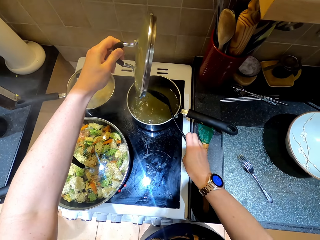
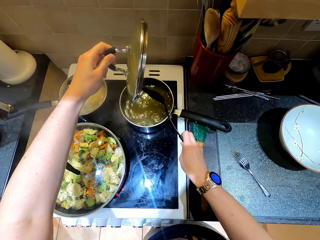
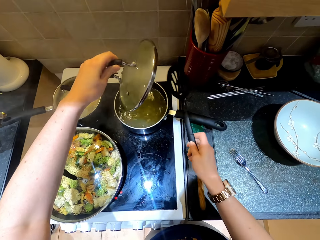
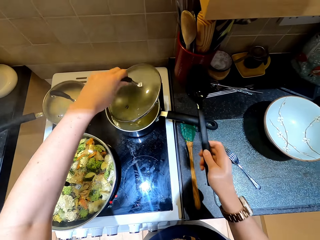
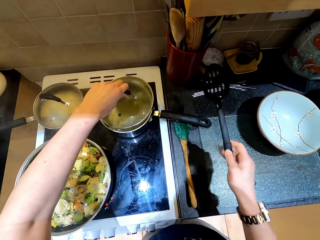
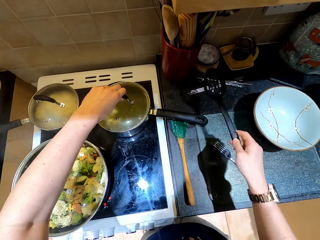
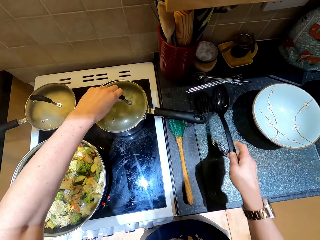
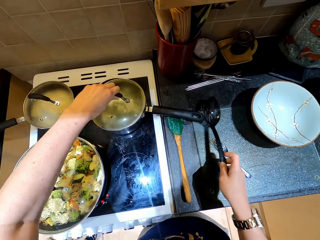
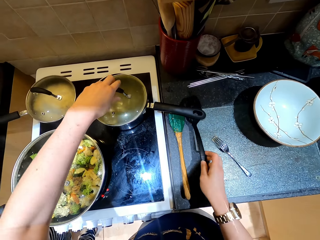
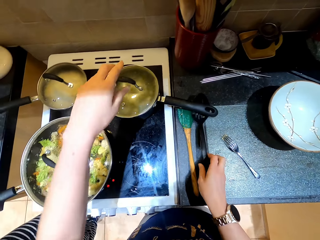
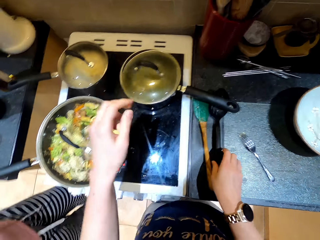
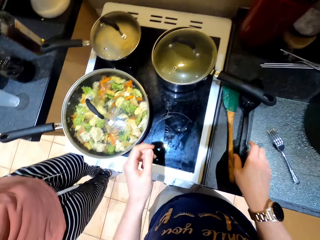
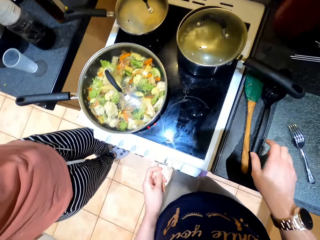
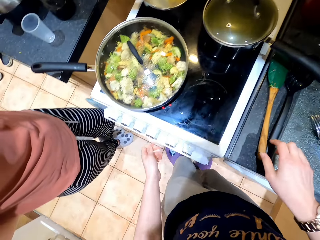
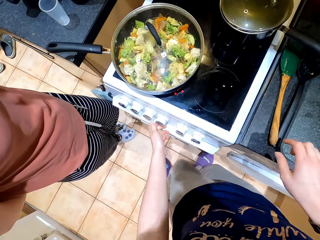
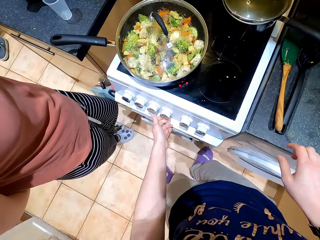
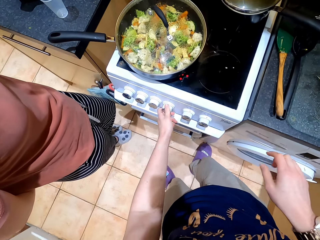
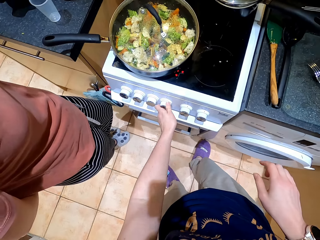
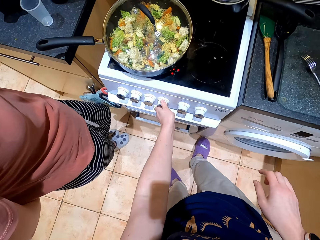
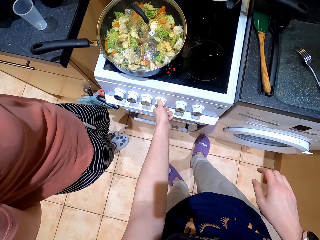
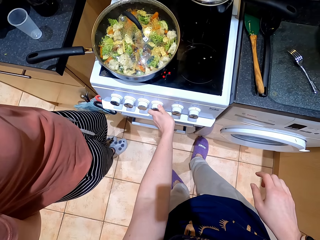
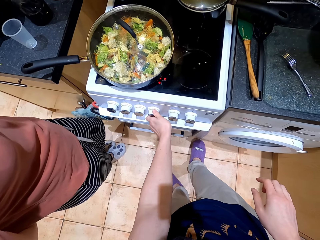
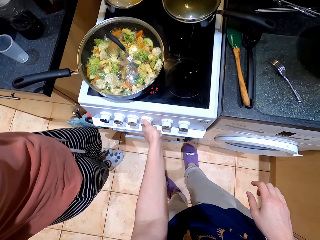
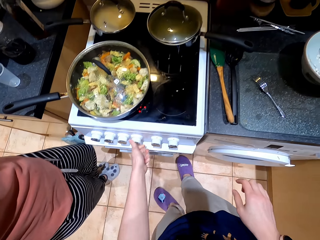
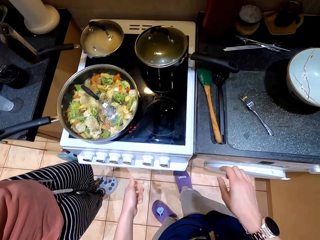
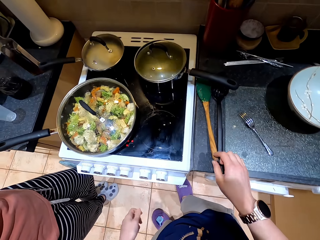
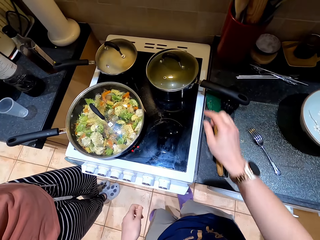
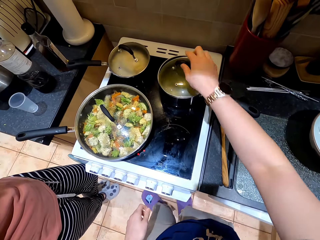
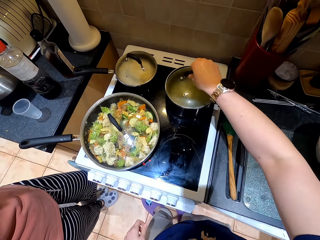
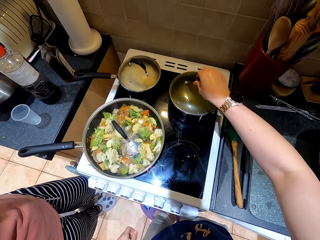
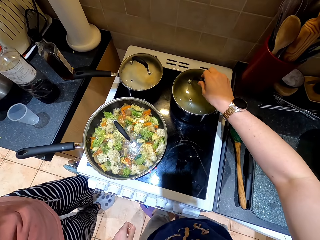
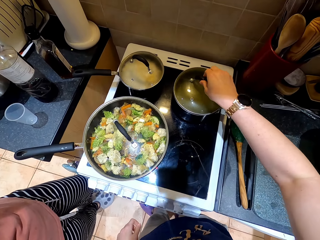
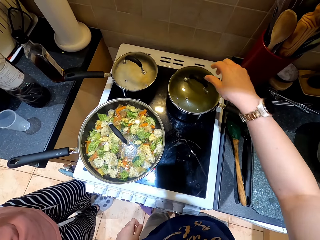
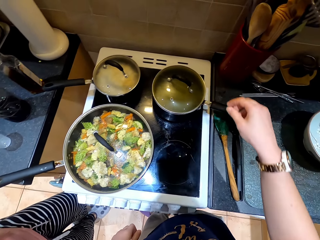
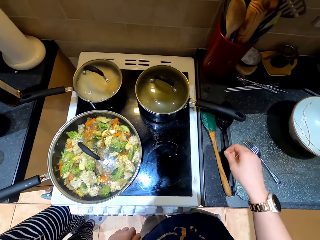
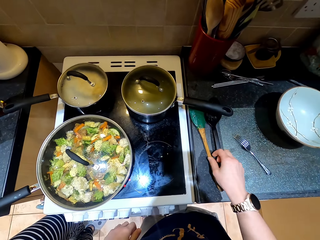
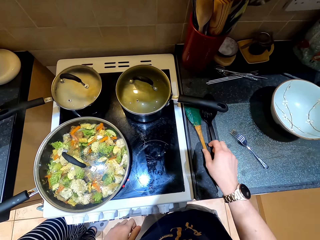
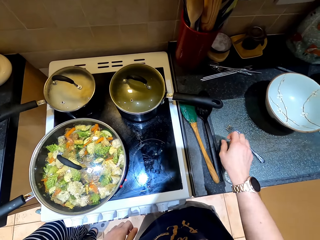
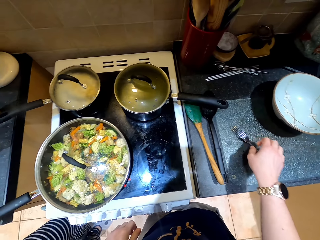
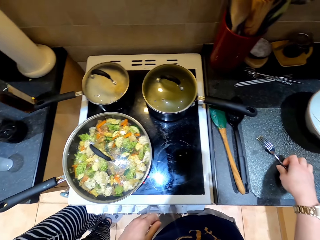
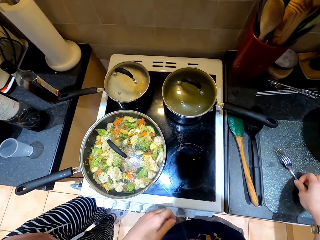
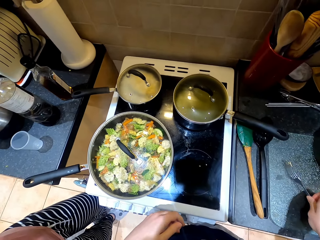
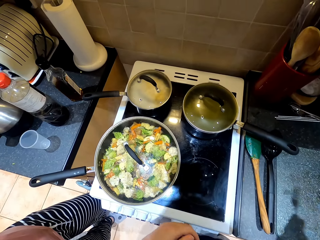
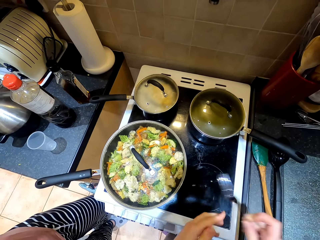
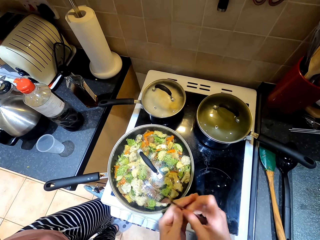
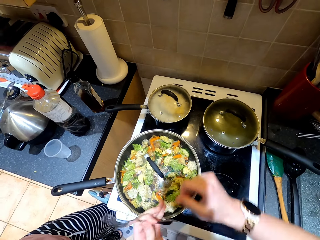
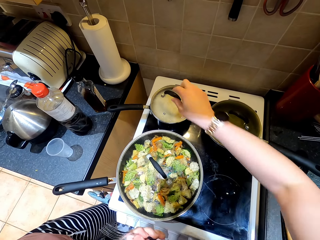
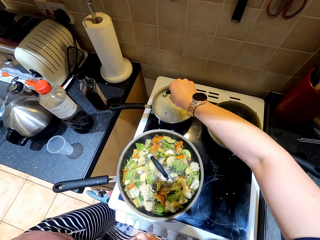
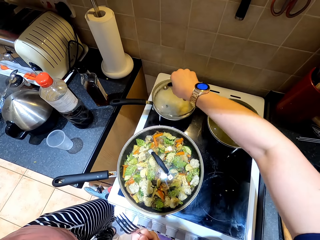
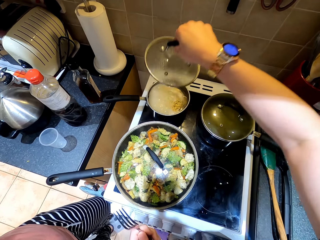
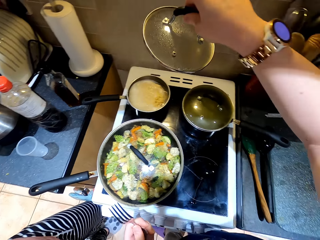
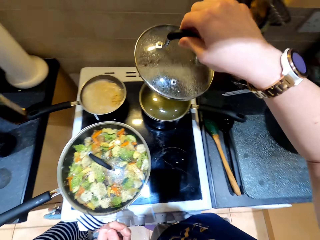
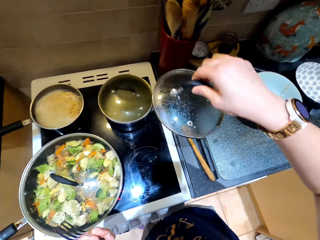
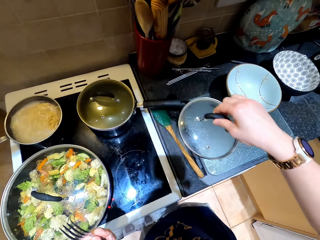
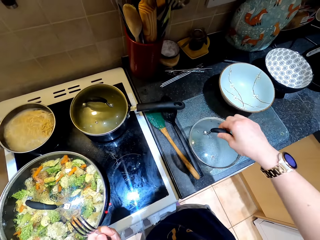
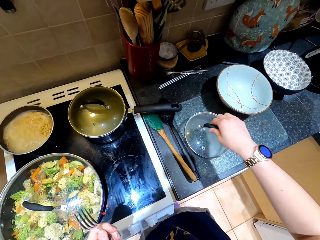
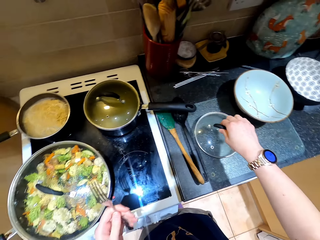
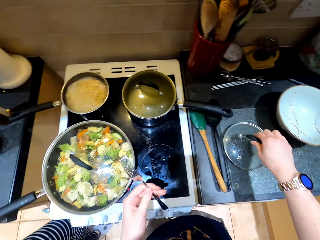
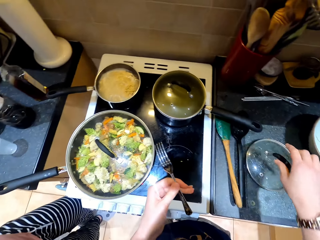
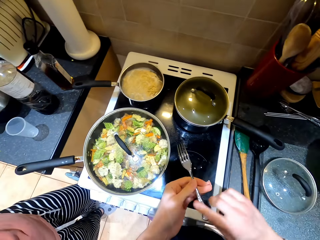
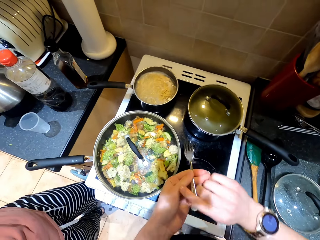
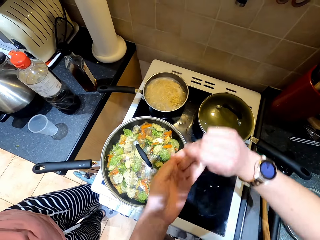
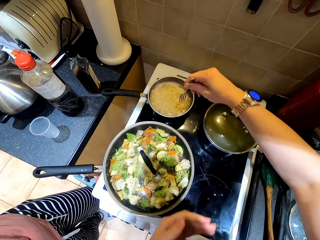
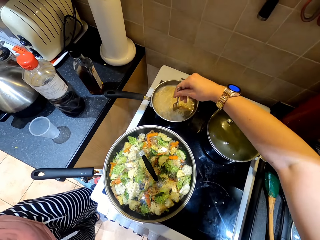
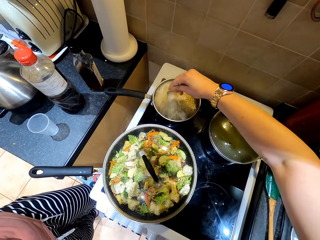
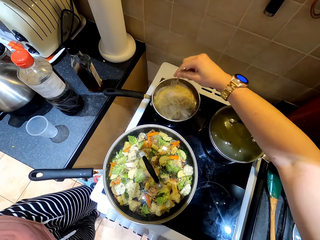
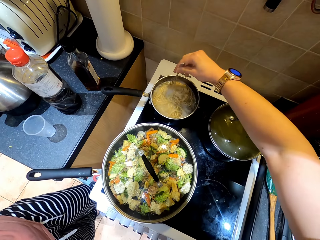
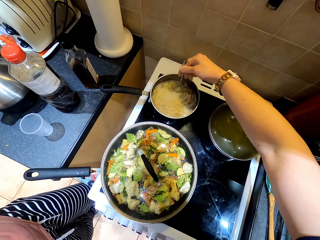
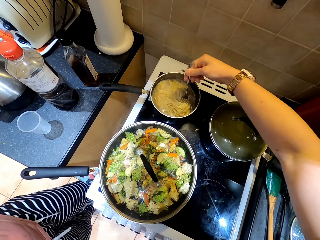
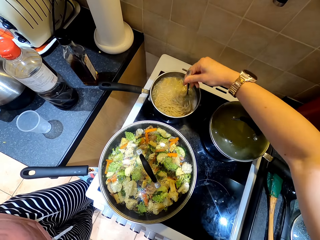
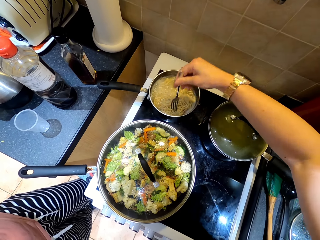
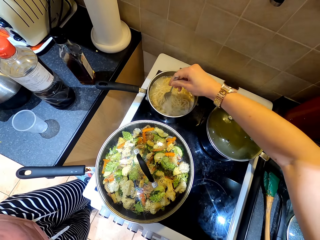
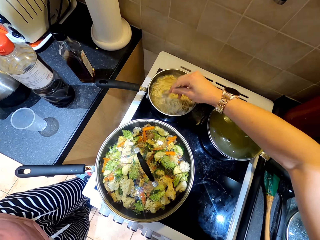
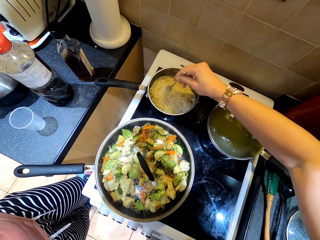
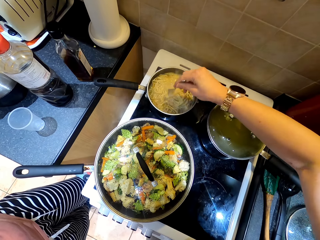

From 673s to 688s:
The camera wearer covers the sauce pan with a lid. They put the grill spoon on the table. They switch on the cooker. They regulate the heater. They touch the lid. They fix the sauce pan lid. They take the fork from the table. They pick up the lid from the frying pan. They put the sauce pan lid on the table. They pick the fork from the left hand. They stir noodles in the pan with the fork.

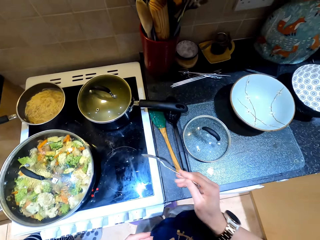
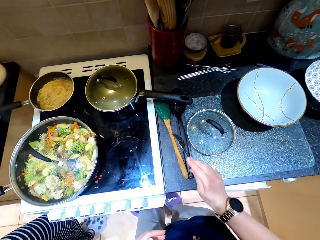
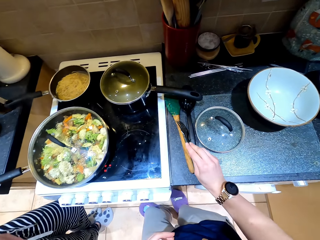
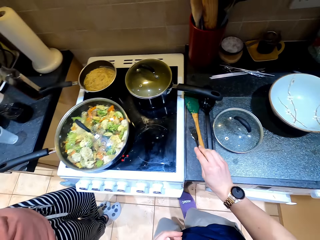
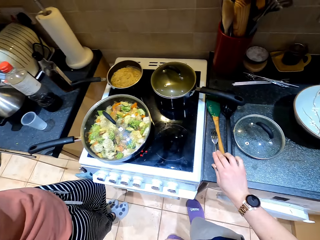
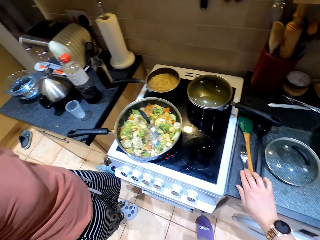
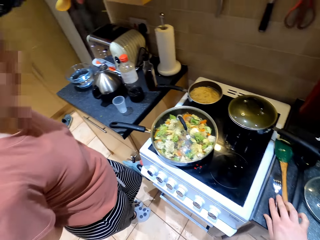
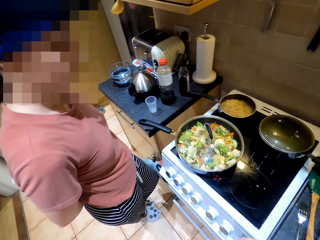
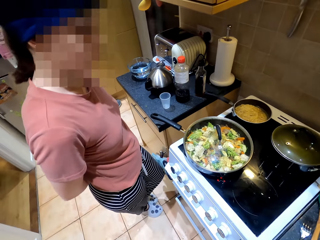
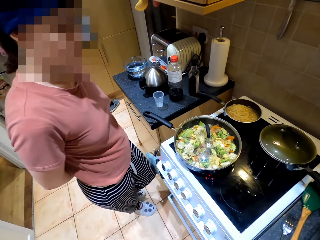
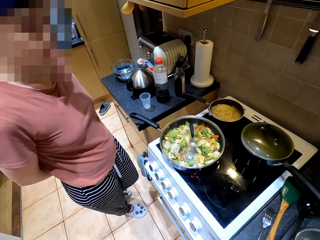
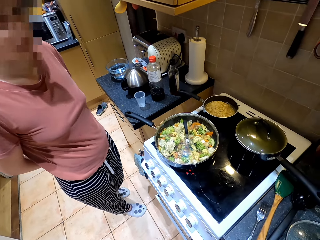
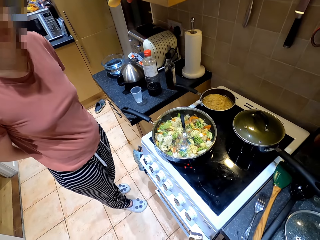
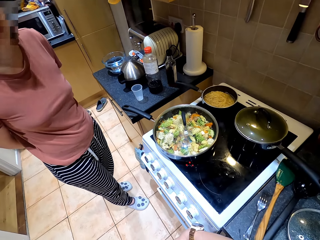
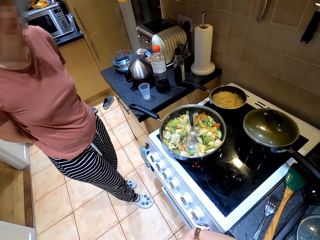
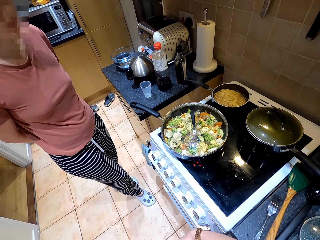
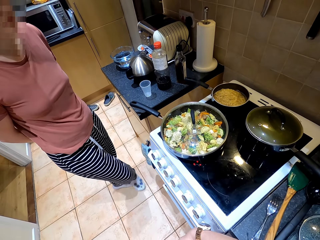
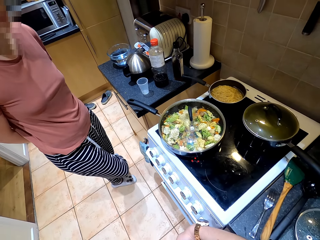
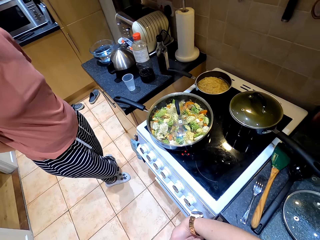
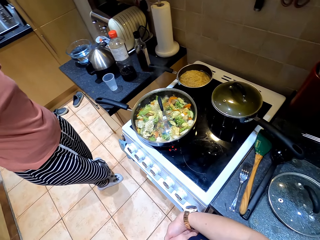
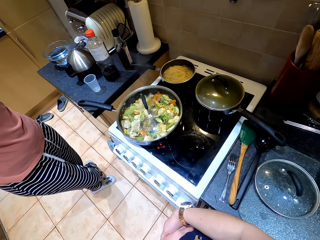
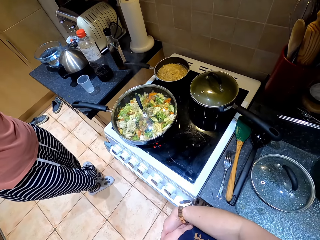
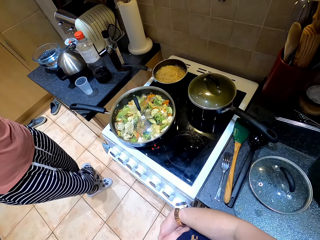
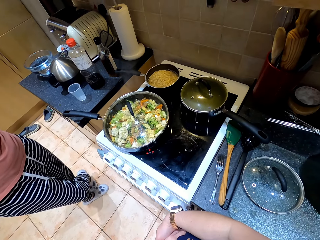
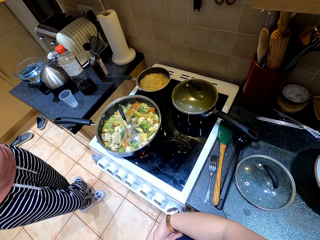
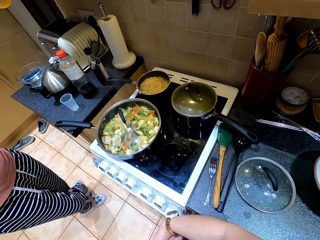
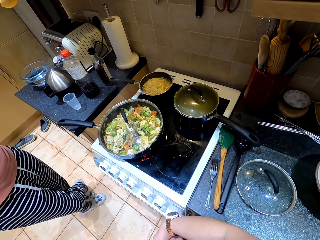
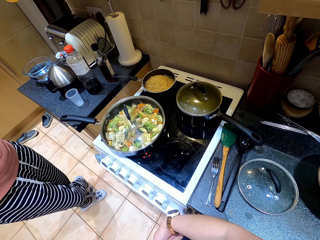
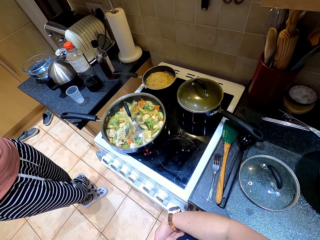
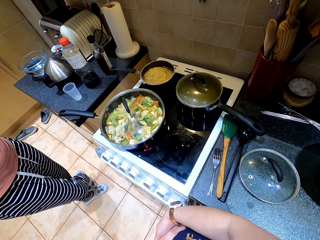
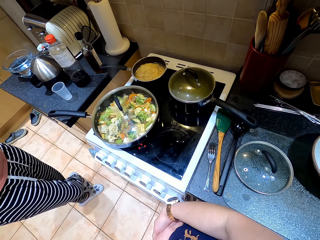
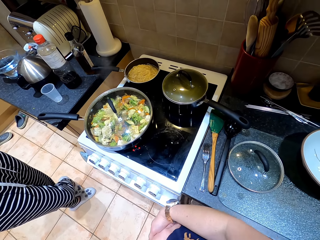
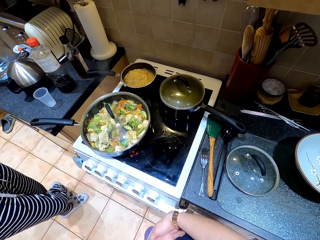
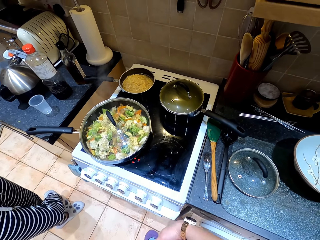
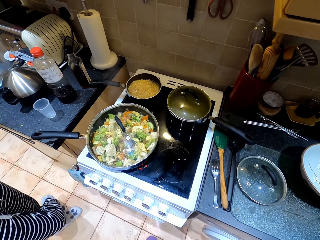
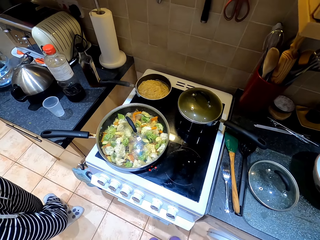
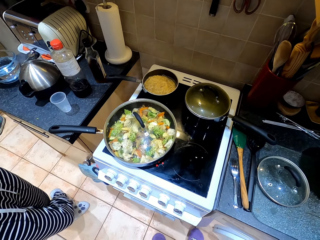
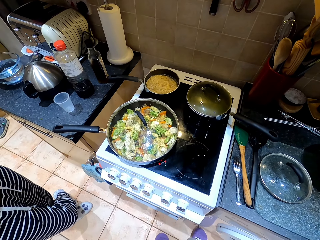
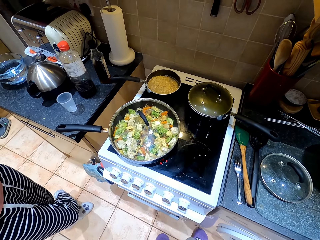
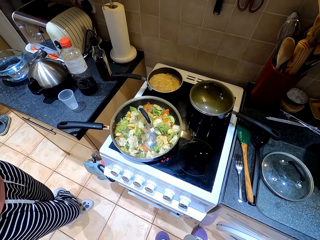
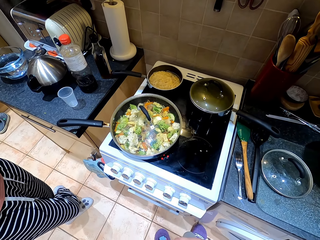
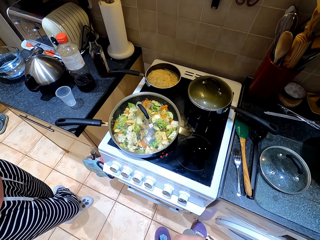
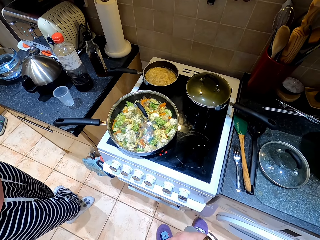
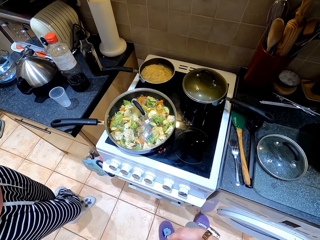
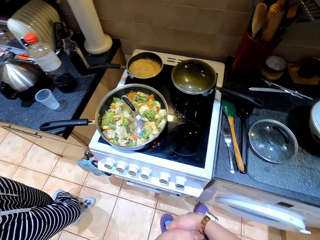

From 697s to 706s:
The camera wearer puts the fork on the table.
